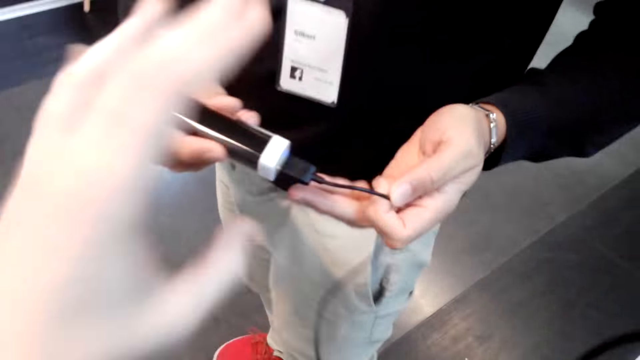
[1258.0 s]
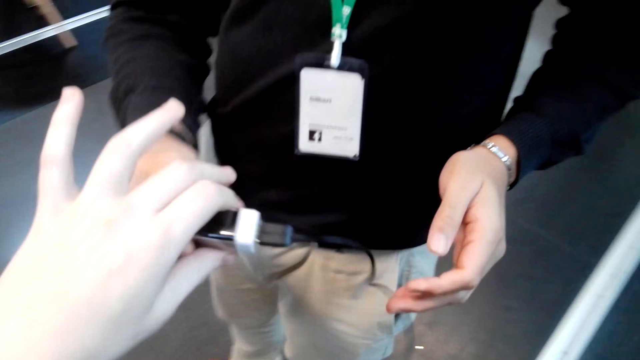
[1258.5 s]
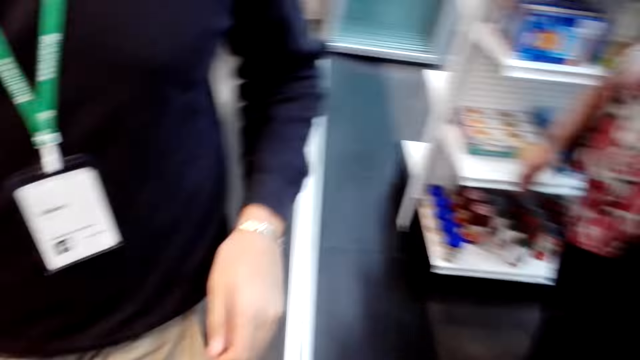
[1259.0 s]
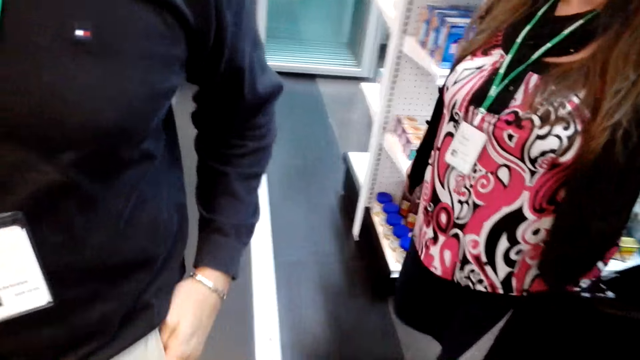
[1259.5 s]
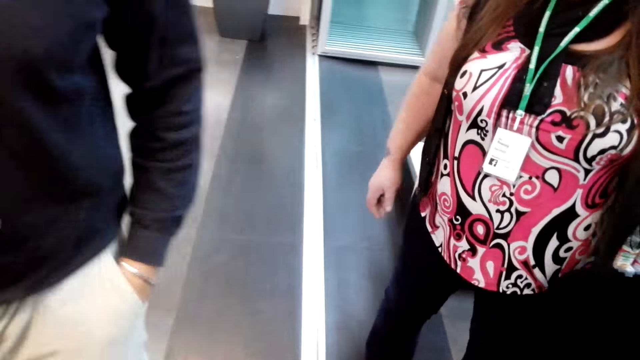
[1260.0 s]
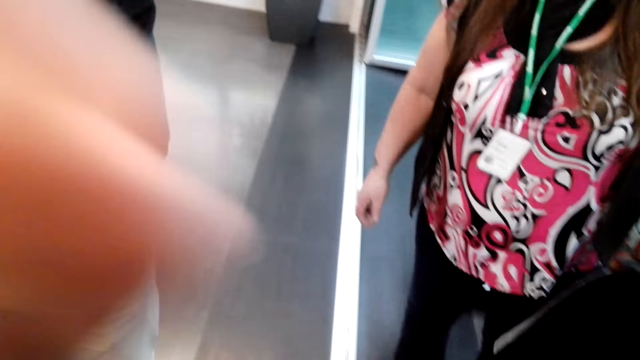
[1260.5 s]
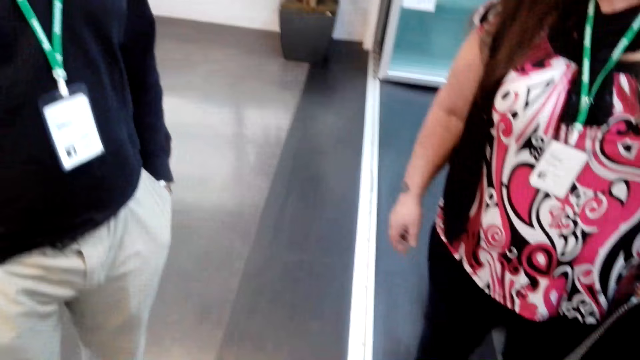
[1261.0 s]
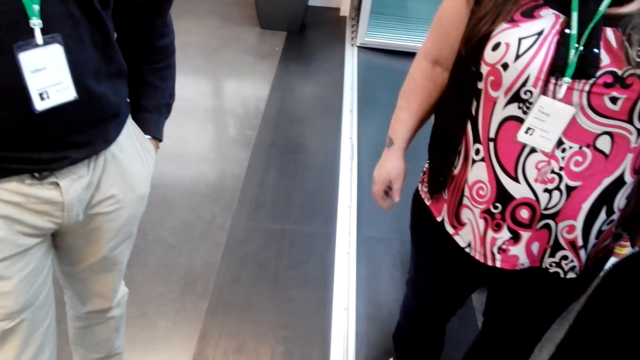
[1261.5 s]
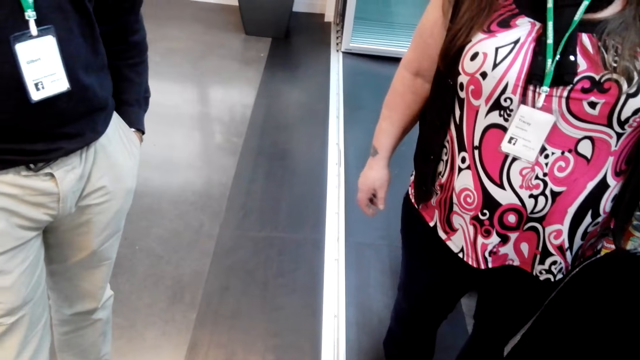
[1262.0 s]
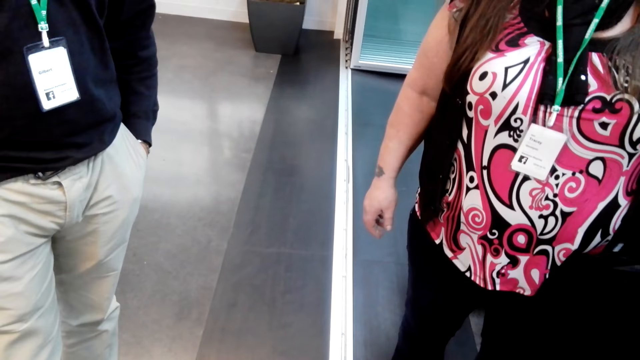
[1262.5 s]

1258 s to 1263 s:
A man removes a power bank from the pocket. The man gives a person the power bank. The camera wearer takes the device from the man.
